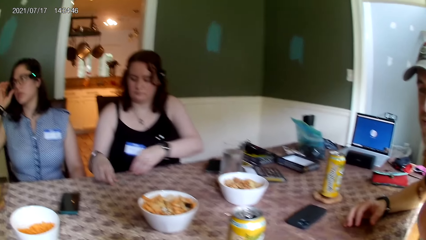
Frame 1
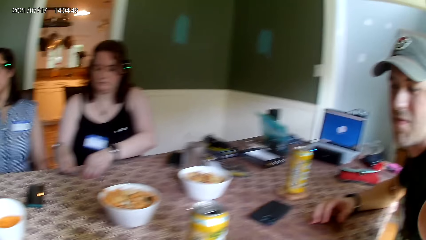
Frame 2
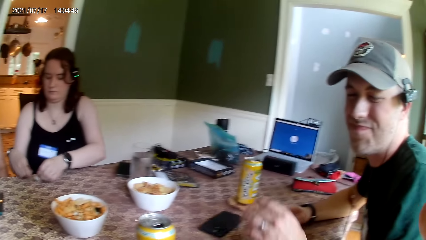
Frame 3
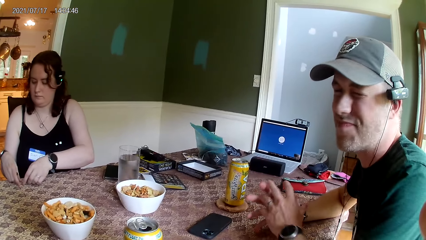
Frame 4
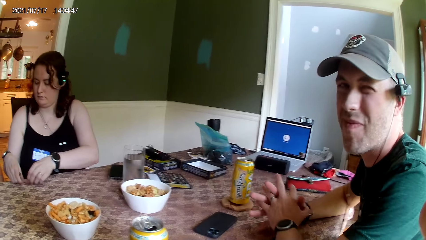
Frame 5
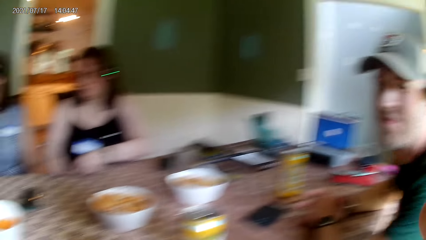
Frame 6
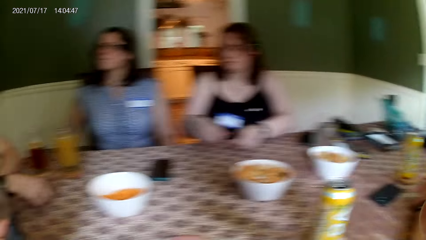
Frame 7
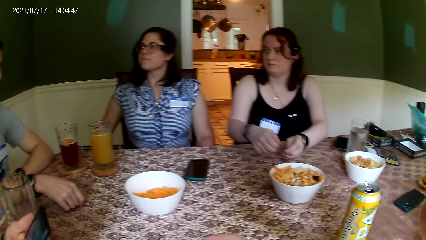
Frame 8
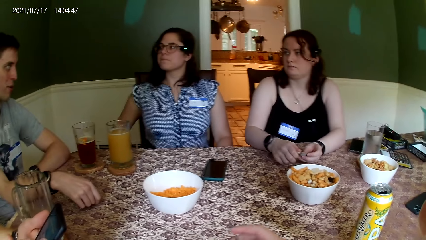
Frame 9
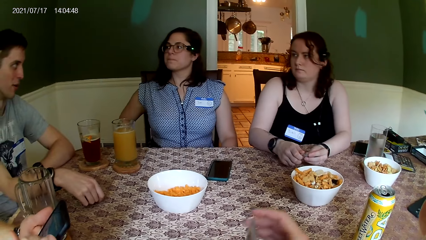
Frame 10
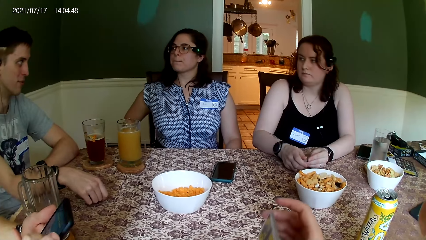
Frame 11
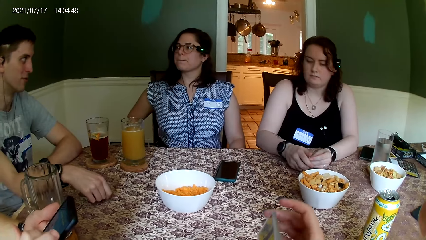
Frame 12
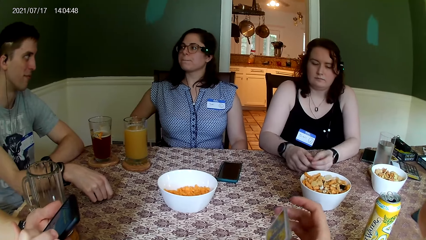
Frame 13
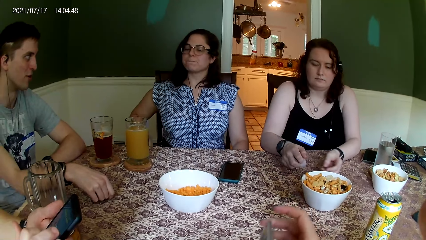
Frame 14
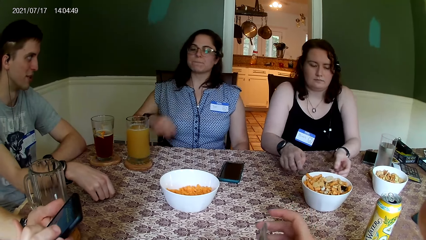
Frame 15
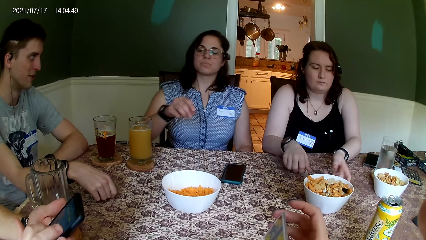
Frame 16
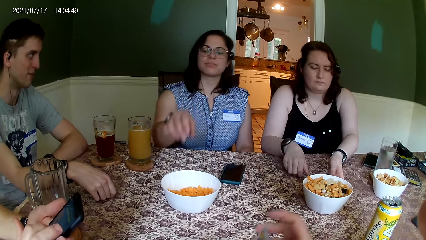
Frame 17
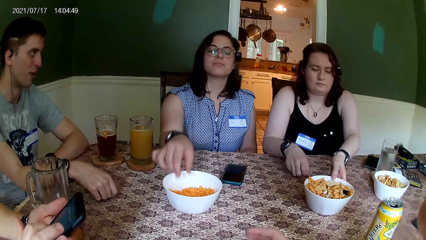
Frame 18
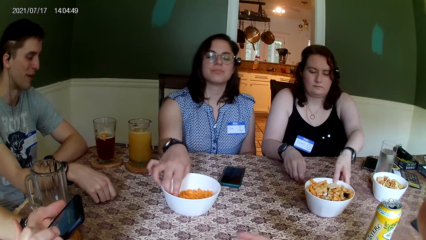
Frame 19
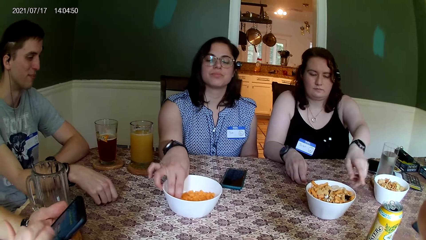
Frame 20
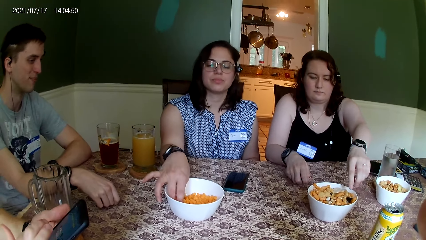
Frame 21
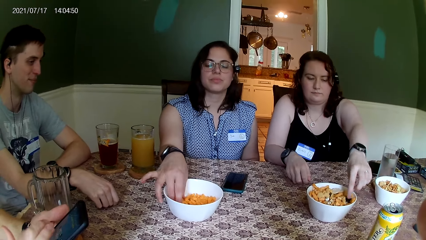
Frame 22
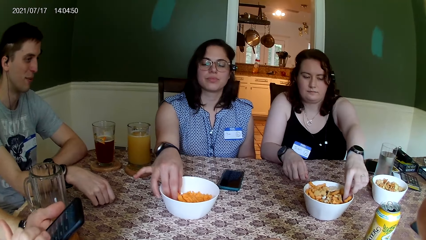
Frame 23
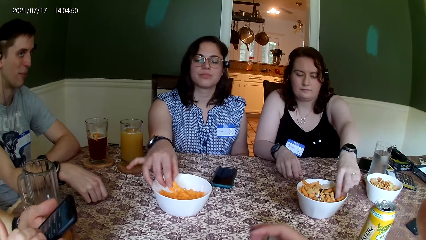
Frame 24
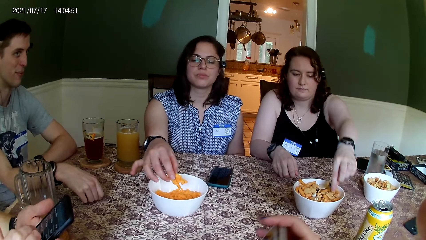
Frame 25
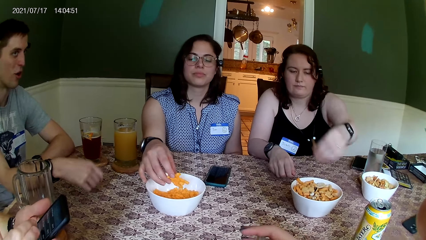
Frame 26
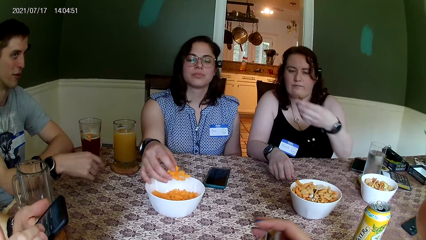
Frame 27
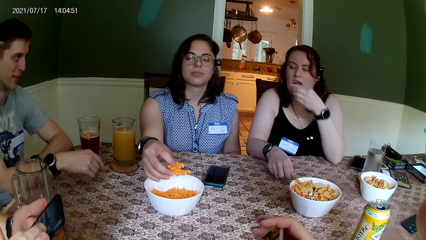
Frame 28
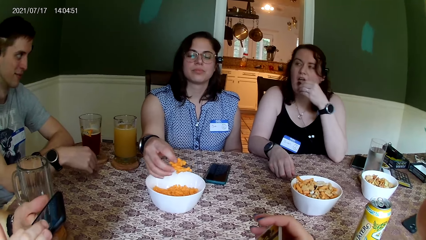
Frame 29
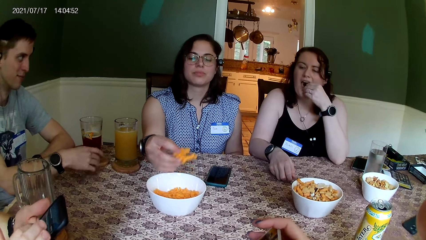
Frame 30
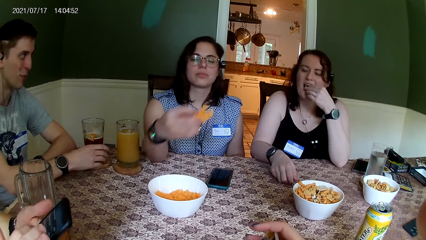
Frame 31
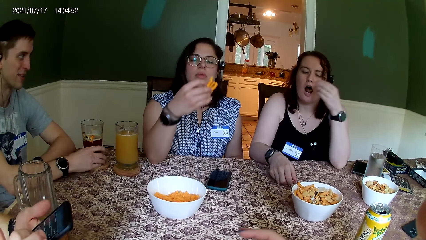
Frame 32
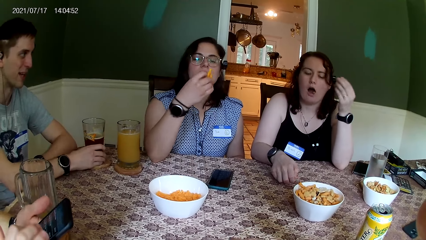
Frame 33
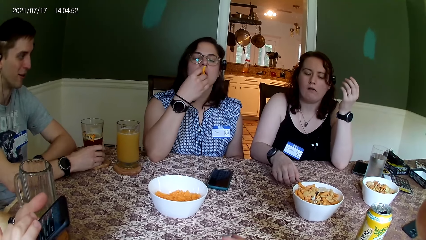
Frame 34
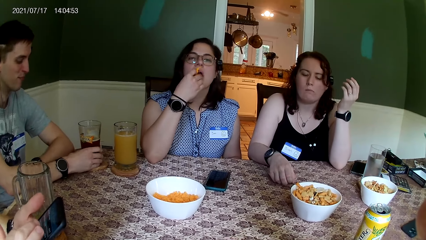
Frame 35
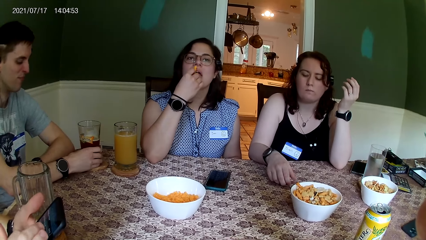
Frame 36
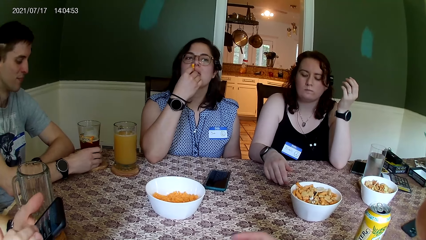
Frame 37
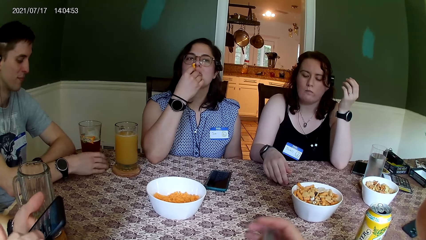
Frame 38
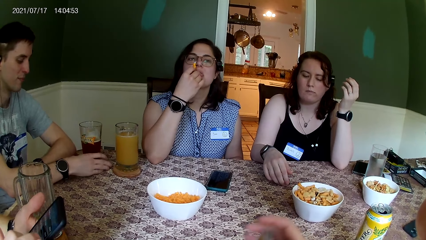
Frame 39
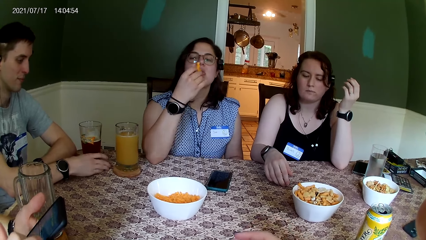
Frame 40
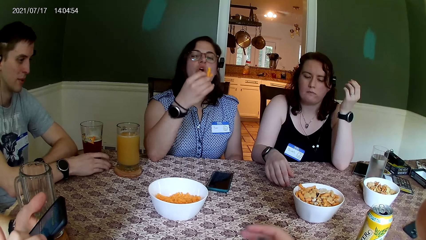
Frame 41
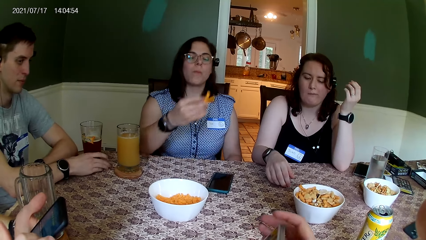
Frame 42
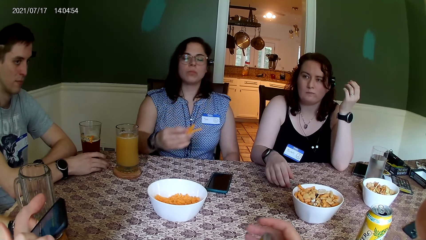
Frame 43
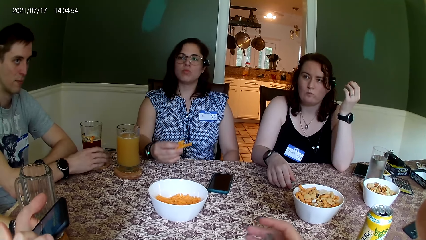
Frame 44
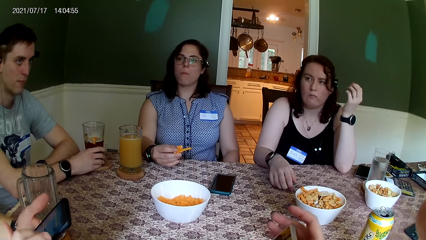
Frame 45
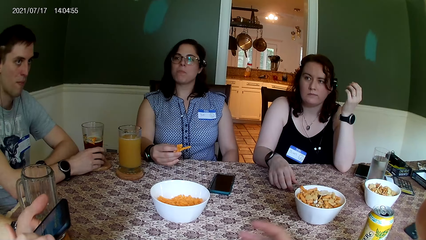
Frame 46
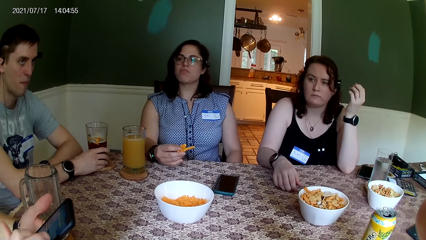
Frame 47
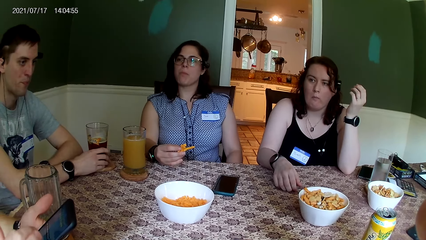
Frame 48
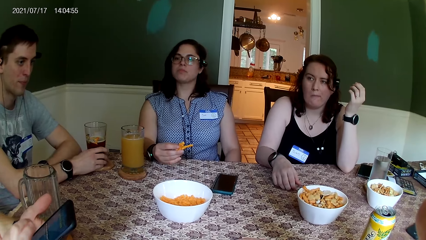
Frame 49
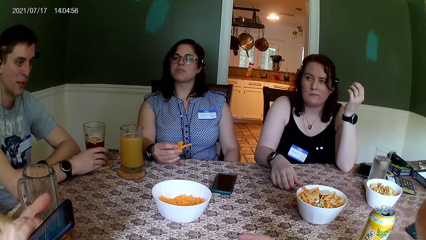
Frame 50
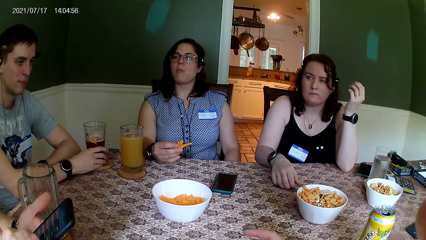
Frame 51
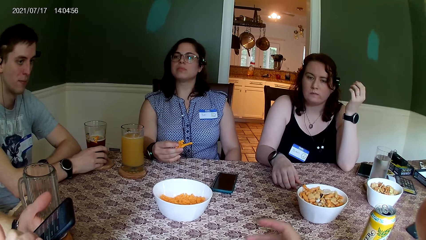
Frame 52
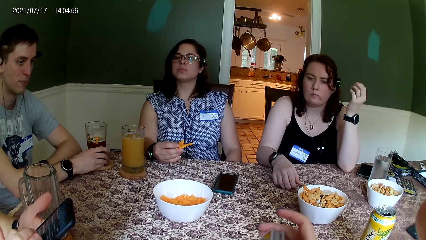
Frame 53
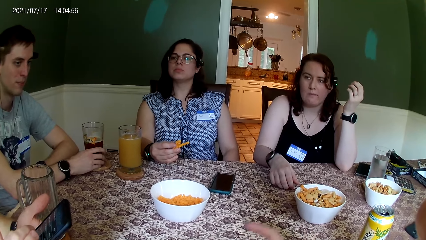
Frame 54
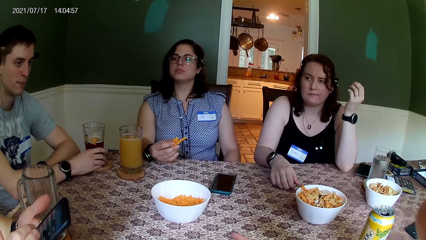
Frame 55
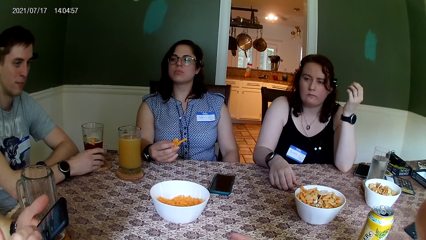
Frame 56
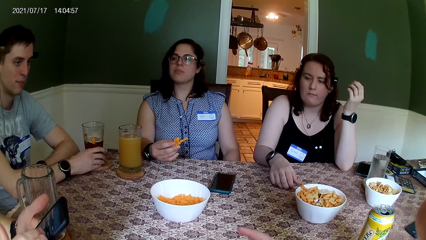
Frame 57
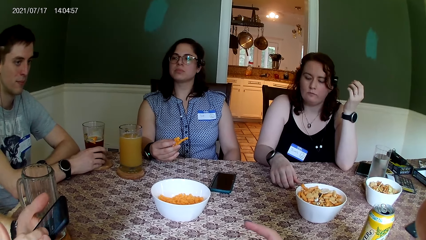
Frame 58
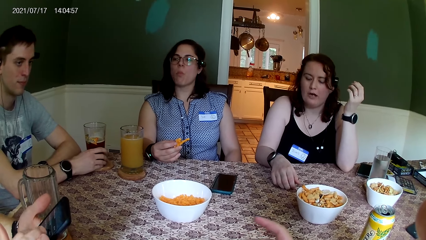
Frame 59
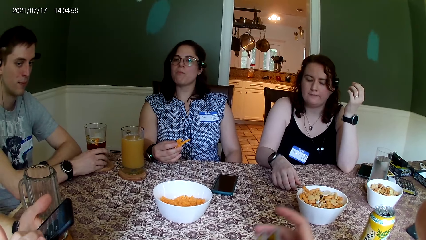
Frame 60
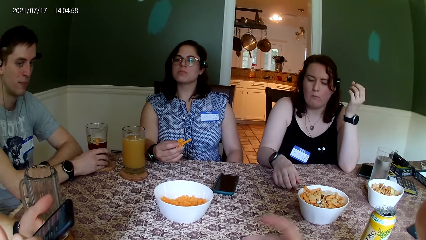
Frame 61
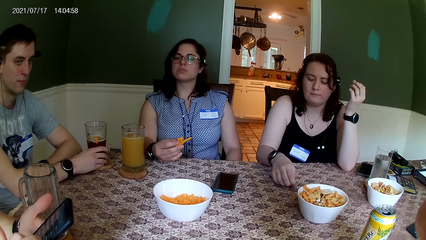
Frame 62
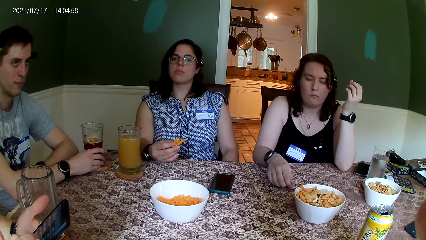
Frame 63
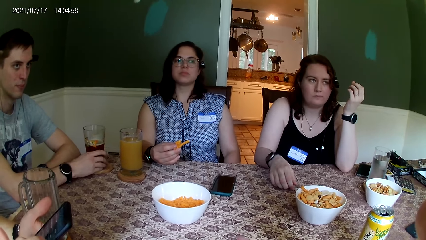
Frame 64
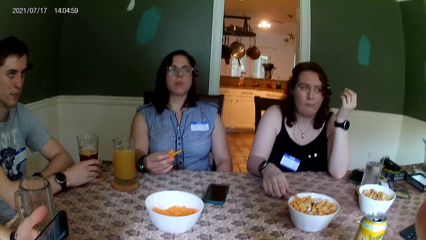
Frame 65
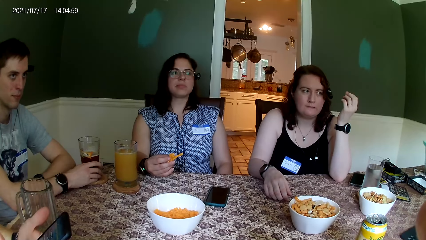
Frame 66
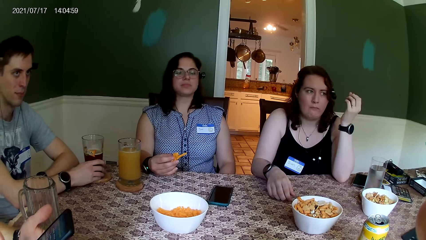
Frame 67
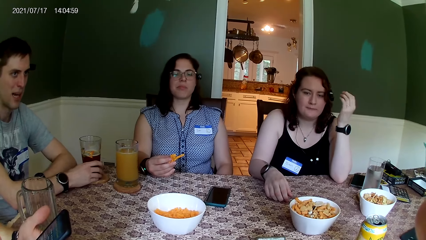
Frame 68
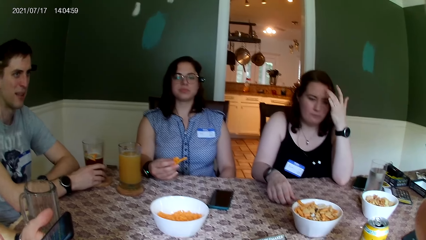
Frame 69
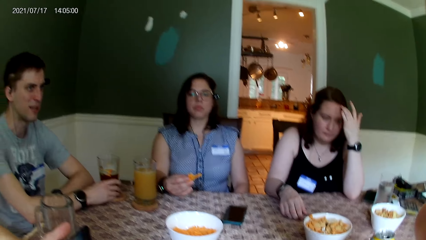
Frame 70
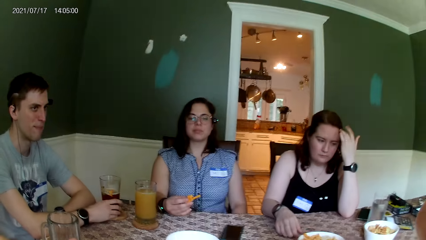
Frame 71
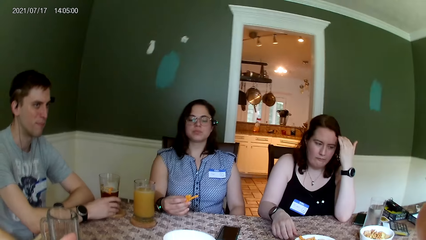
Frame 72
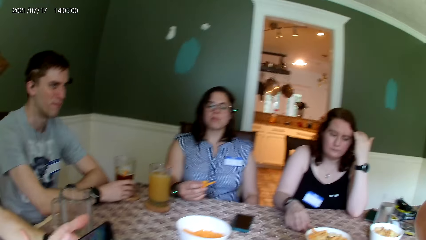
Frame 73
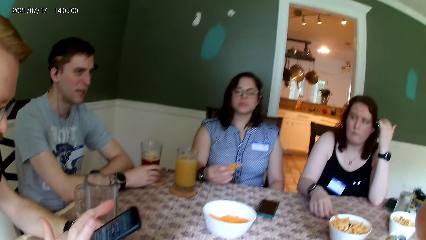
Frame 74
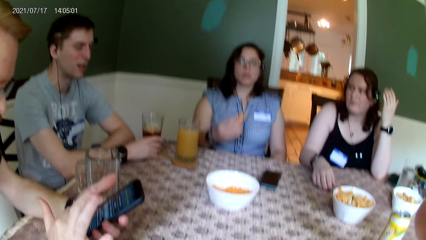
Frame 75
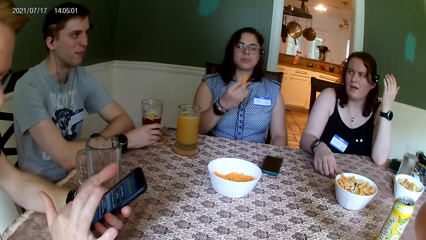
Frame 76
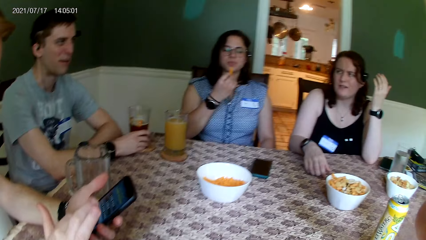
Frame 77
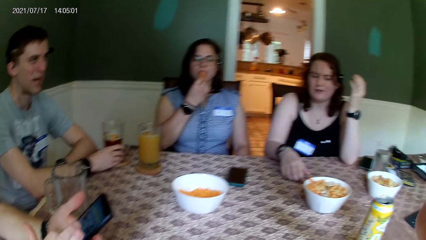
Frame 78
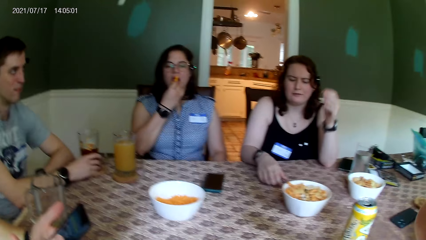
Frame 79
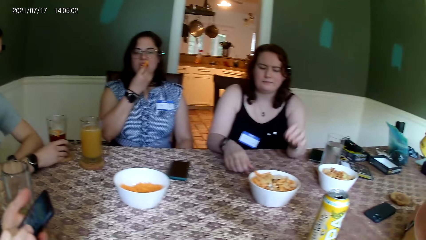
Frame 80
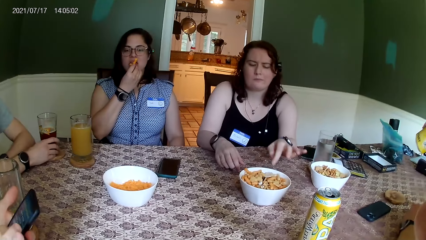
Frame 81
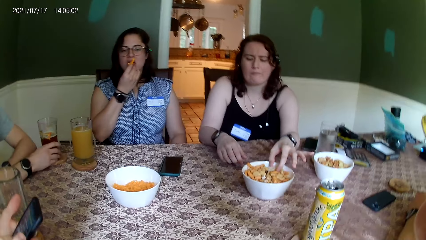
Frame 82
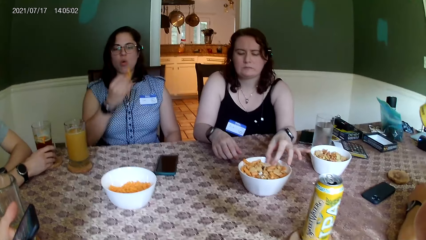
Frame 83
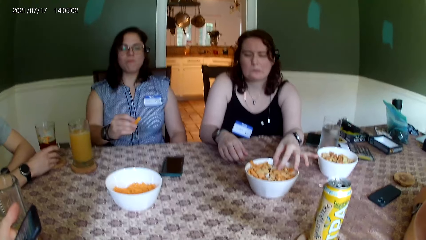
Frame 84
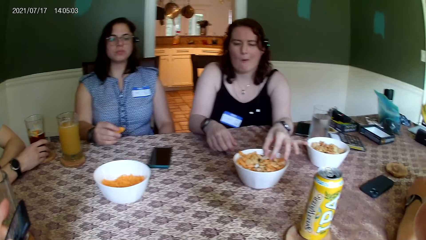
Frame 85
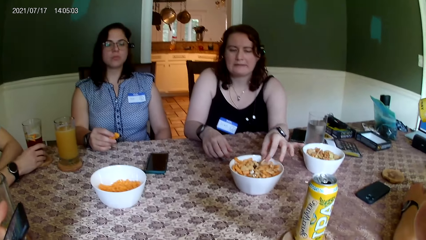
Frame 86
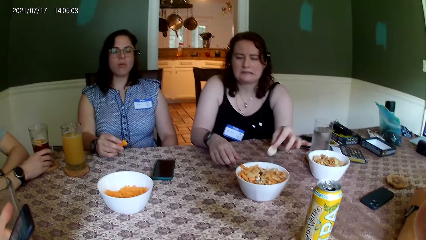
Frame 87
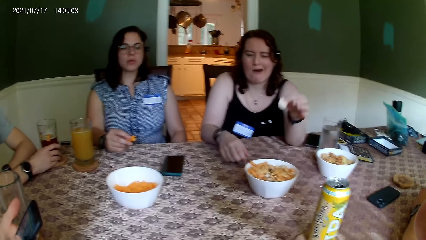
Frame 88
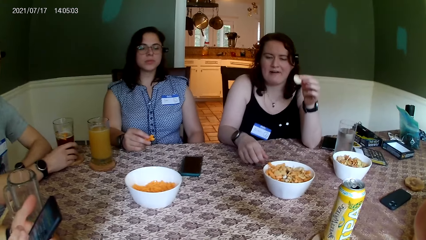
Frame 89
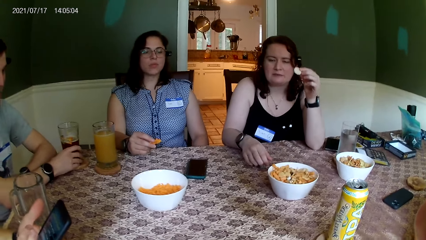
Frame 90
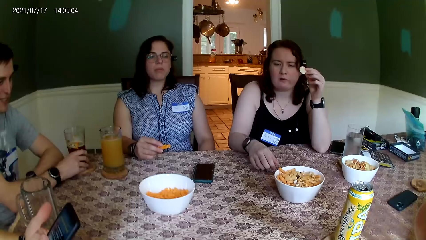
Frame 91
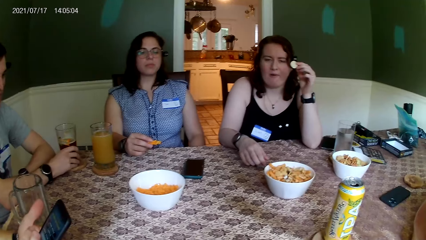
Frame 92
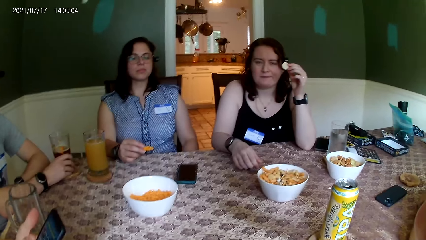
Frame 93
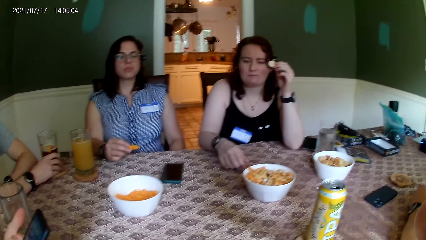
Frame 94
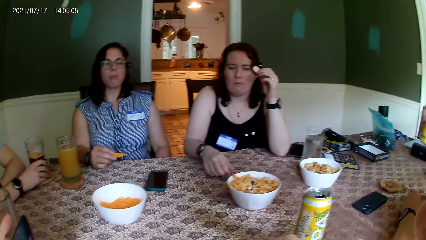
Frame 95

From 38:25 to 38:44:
A man sits next to the camera wearer. Another man sits next to a woman. The camera wearer holds the cards. A third man operates the phone in his hand with his right hand. The woman takes some cheese puff from a bowl on the table with her right hand. Another woman takes some cookies from a bowl on the table with her left hand. The other woman puts the cookie in her left hand in her mouth. The first woman puts the cheese puff in her right hand in her mouth. The camera wearer moves her hands. The third man converses with everyone on the table. A fourth man converses with everyone on the table. A fifth man converses with everyone on the table. The other woman takes some cookies from the bowl on the table with her left hand.
